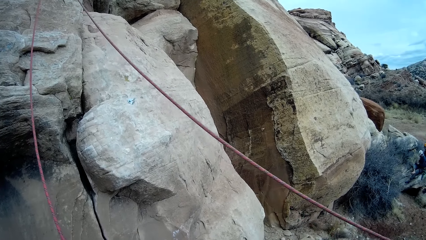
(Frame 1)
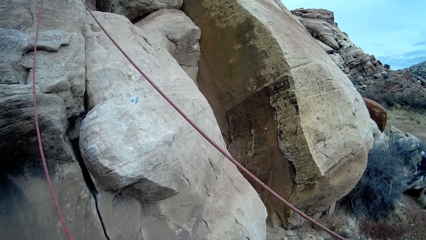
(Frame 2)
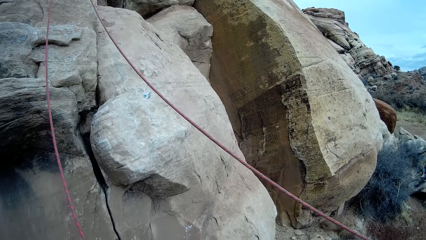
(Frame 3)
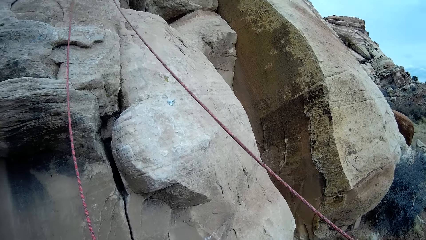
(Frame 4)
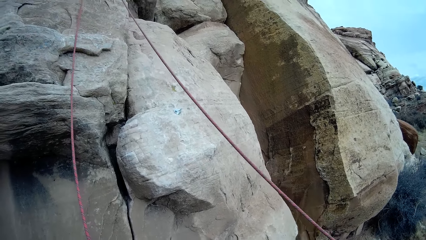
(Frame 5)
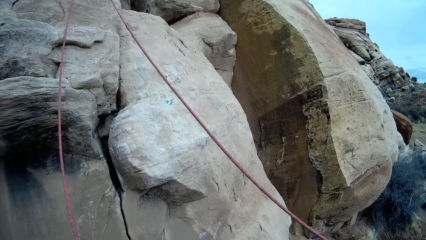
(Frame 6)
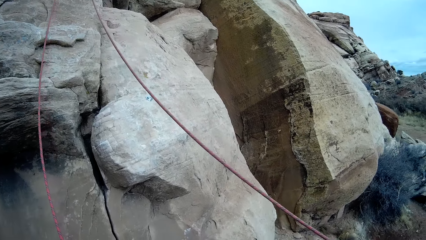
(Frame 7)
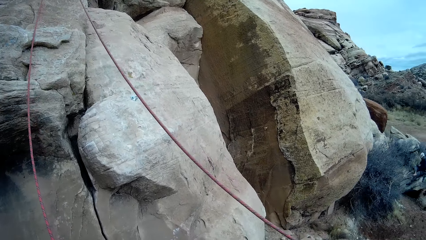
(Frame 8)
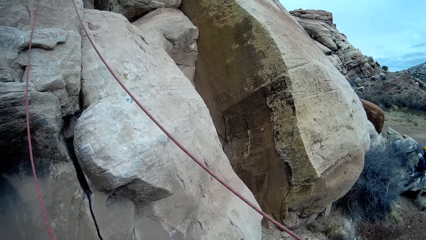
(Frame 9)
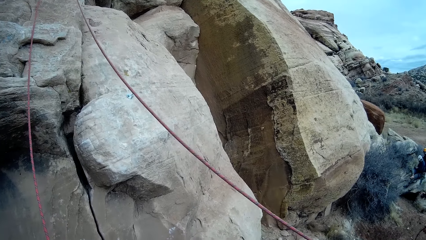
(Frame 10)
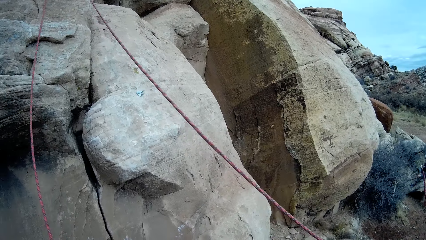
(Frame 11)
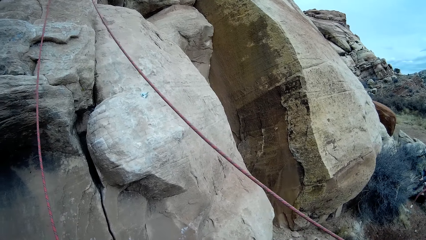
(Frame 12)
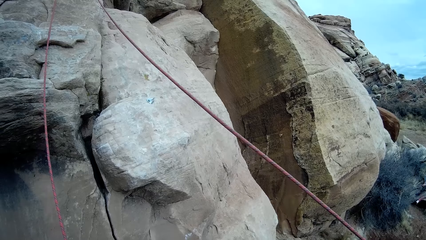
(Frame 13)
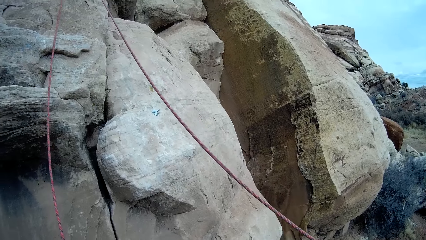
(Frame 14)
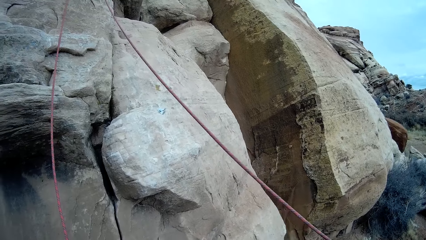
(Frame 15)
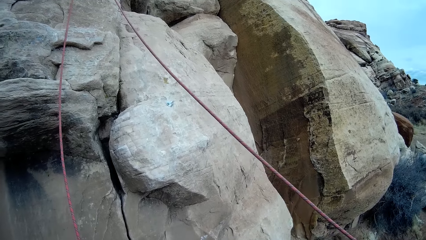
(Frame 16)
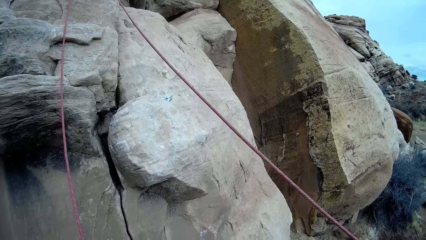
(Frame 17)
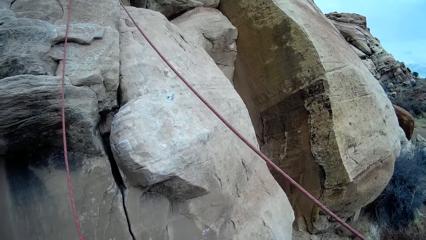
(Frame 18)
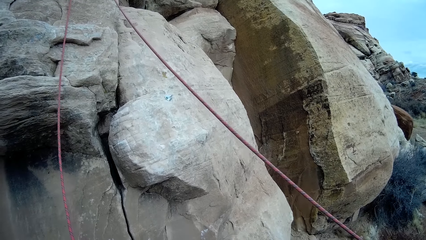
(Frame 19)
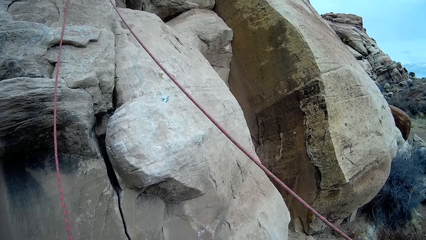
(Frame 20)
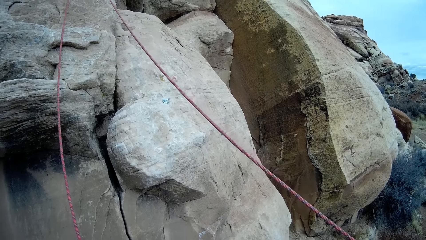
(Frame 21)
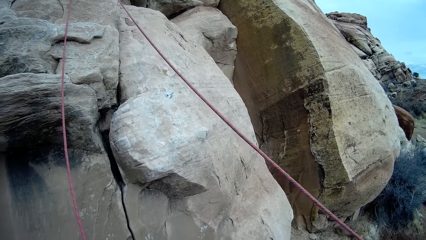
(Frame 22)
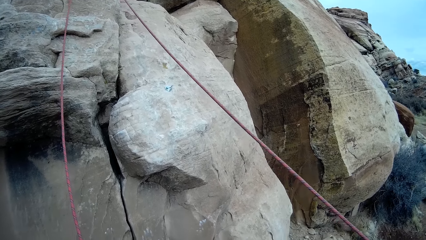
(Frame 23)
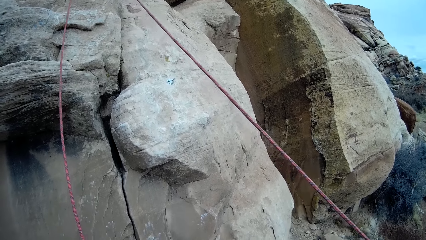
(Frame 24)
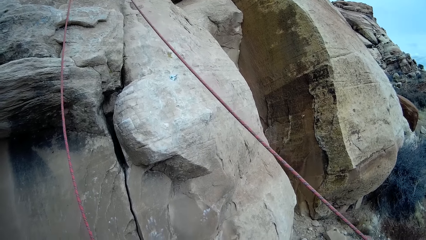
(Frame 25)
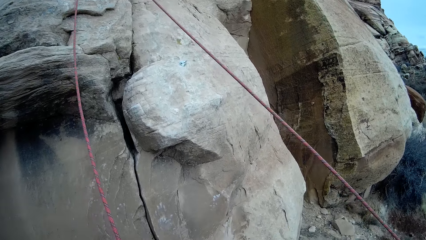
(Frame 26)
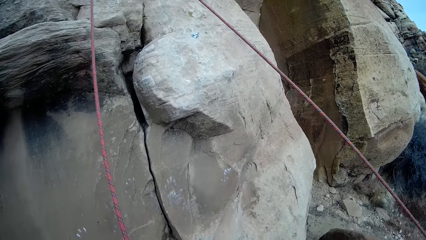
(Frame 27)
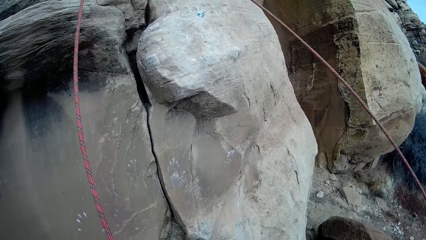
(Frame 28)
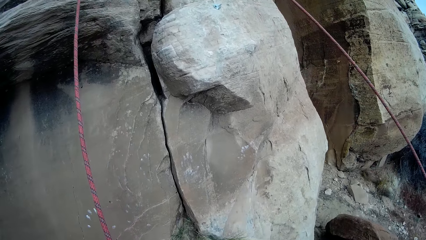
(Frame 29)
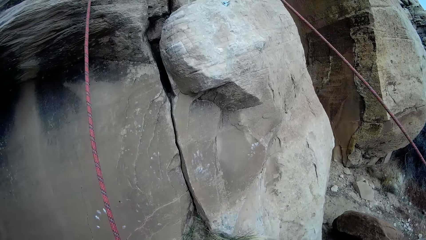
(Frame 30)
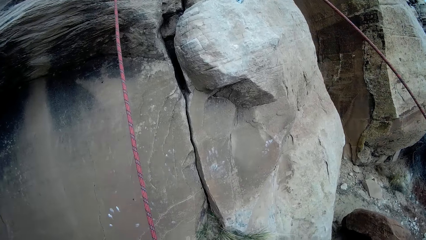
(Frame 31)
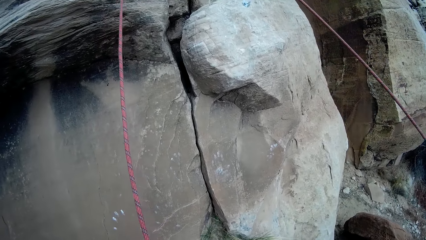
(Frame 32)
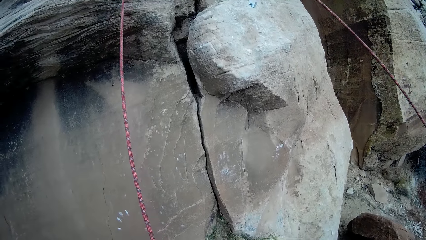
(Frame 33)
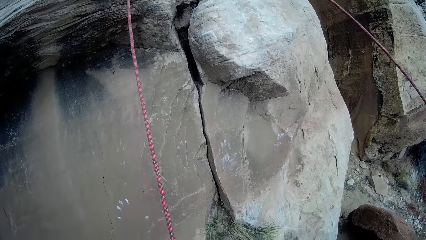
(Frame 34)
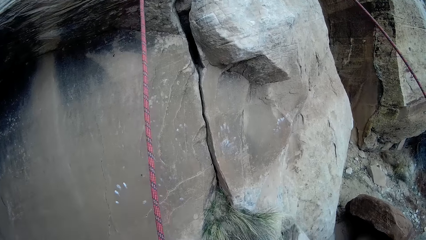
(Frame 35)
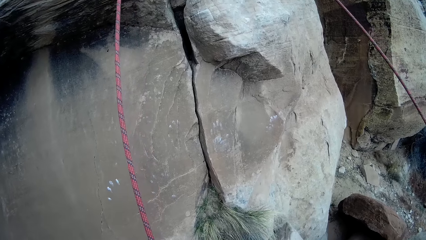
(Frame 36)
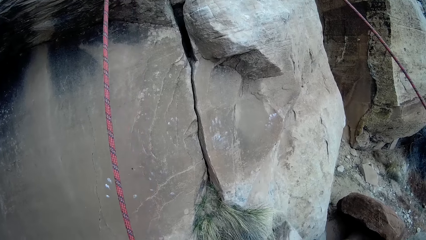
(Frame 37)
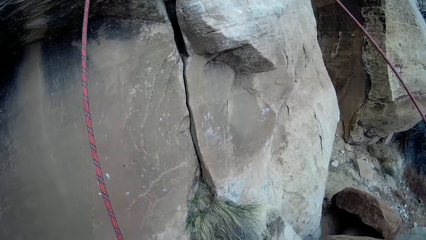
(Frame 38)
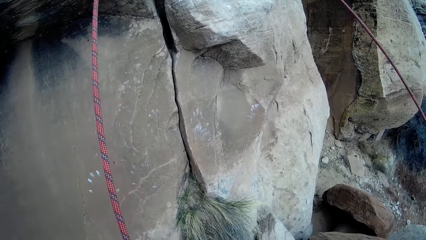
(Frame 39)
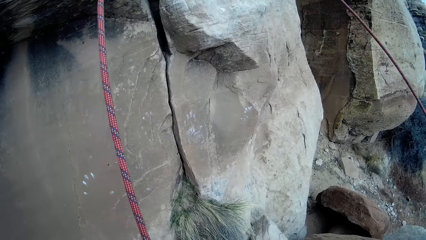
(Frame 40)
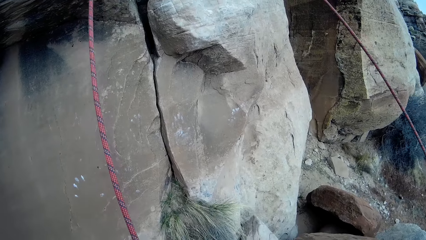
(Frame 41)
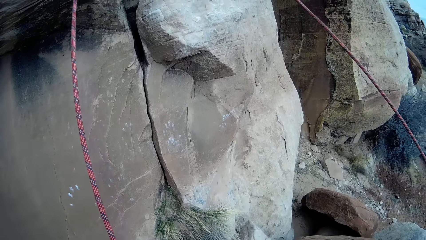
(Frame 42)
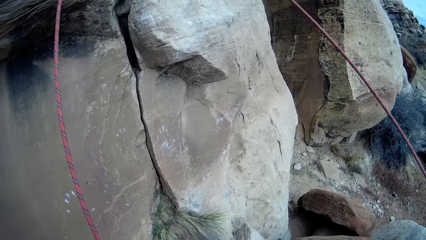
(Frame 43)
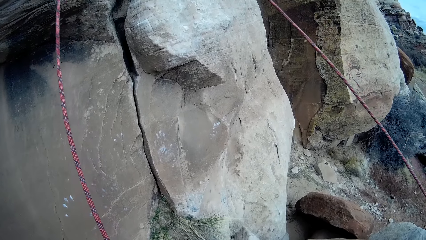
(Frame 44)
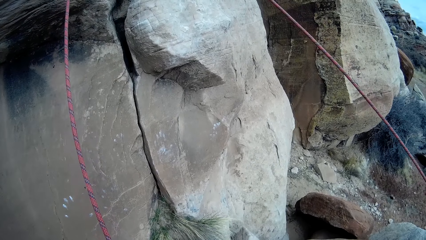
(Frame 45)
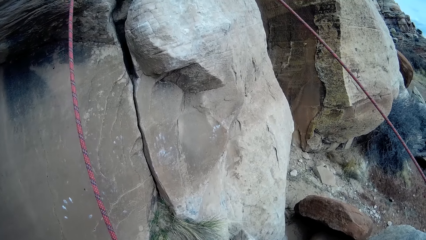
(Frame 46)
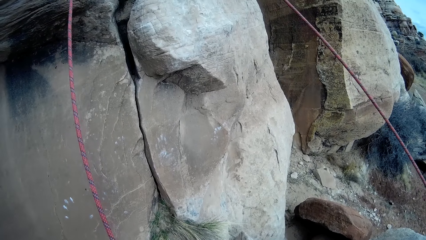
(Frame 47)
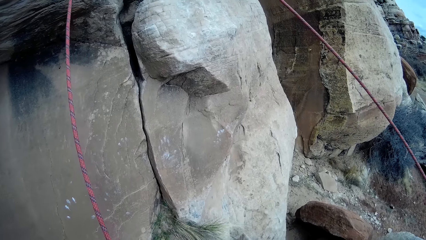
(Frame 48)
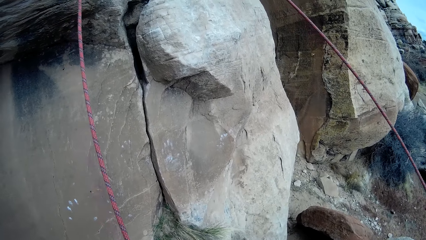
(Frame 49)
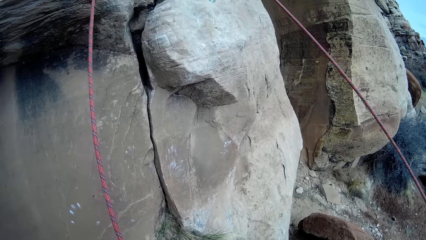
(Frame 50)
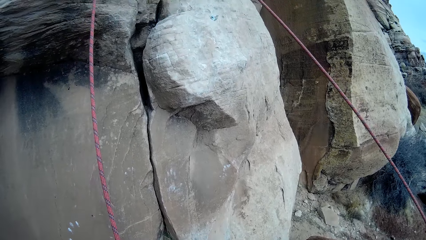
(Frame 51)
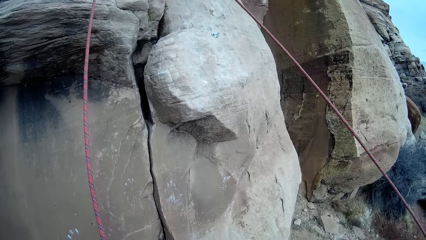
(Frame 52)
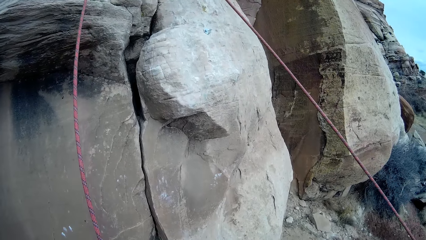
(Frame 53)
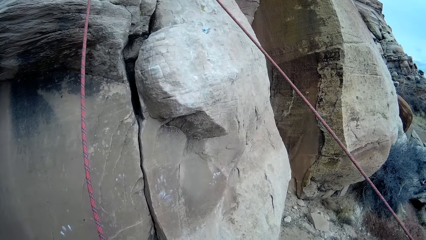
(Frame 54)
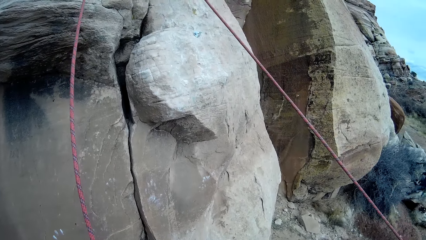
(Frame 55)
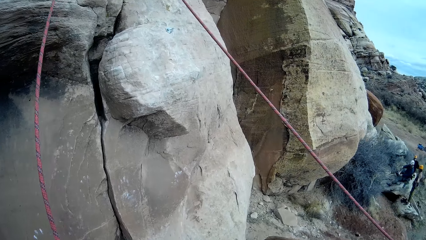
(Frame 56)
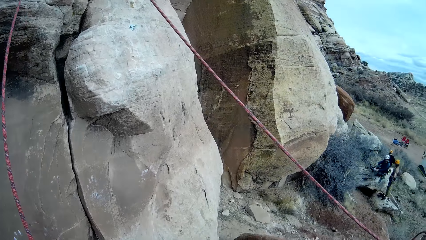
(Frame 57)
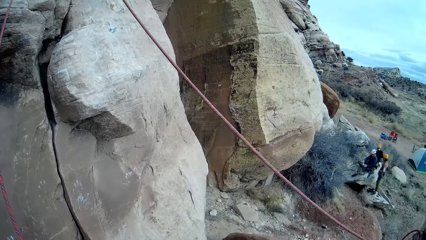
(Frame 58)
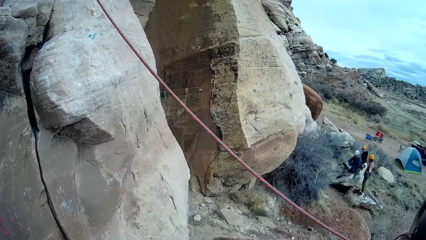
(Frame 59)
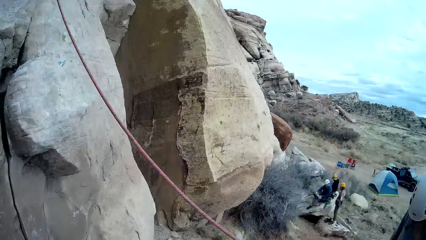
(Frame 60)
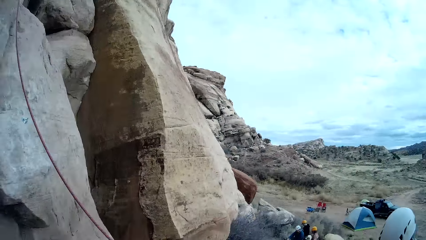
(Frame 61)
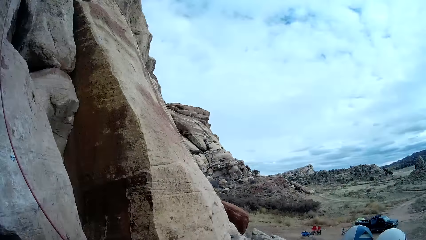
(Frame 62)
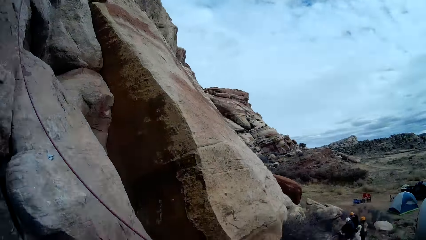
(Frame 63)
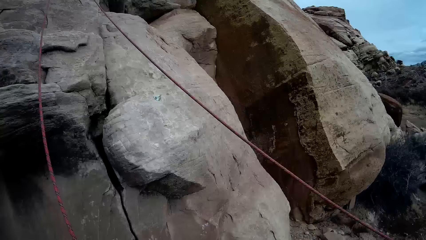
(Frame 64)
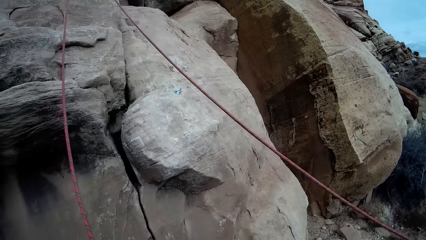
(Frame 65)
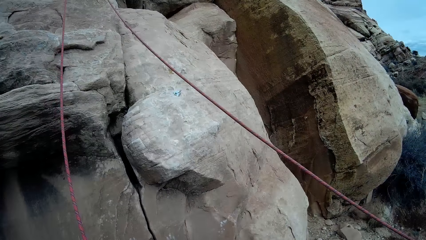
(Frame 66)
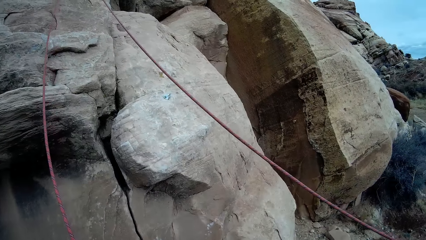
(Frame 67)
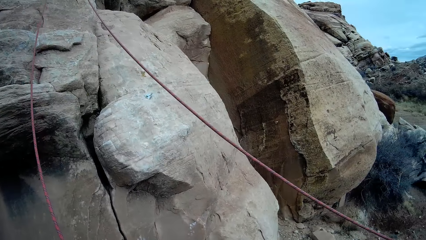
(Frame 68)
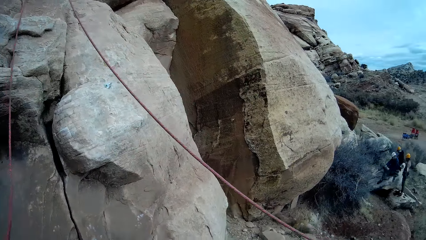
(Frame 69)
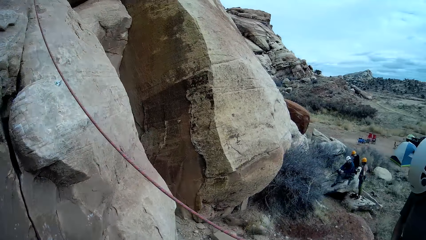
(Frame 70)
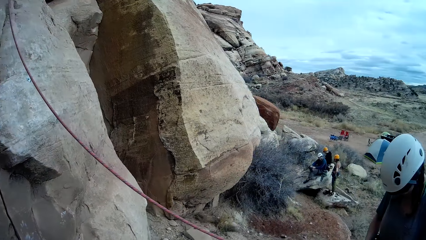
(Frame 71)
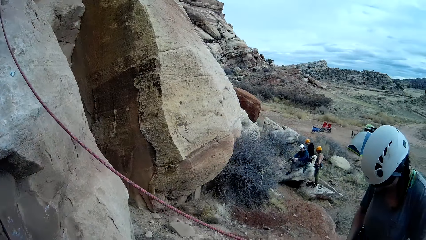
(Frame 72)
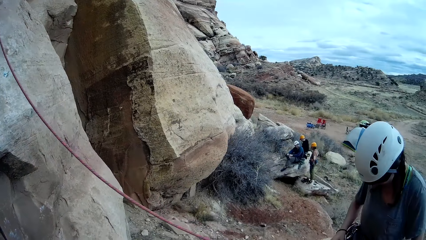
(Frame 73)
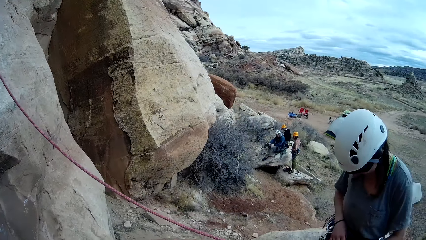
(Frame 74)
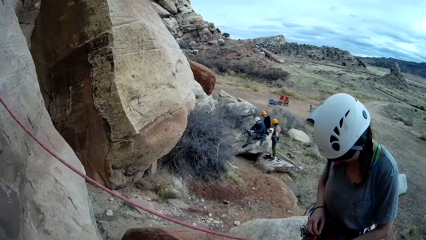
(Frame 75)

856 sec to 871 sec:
The camera wearer adjusts the rope. They look around.
